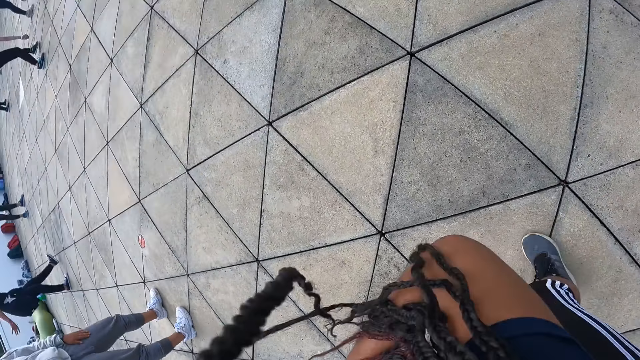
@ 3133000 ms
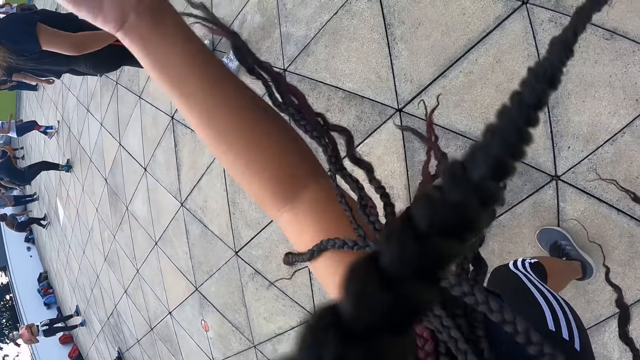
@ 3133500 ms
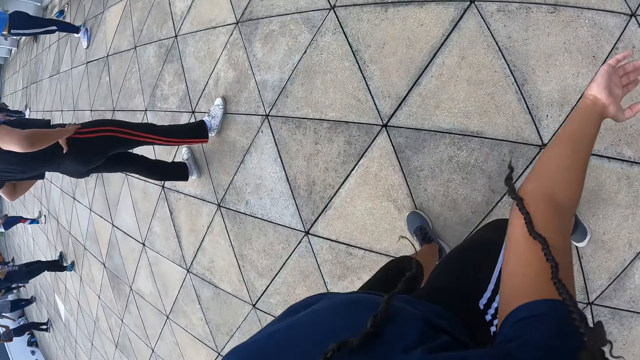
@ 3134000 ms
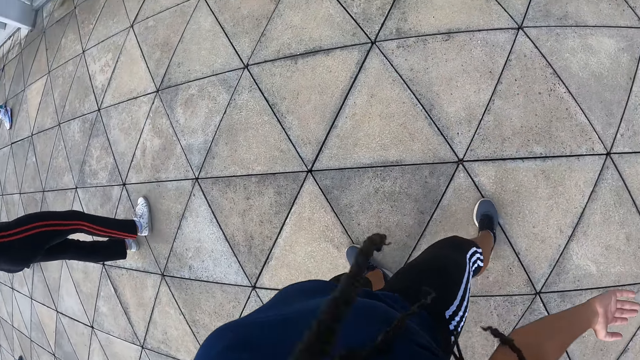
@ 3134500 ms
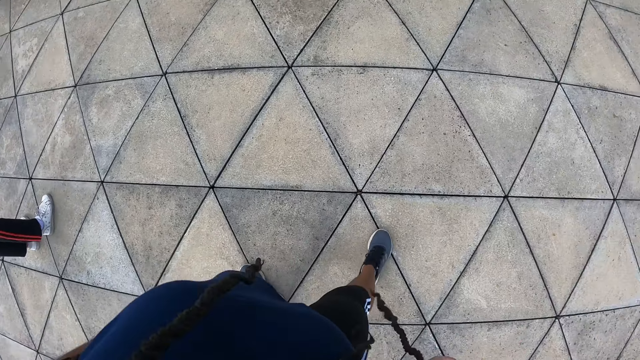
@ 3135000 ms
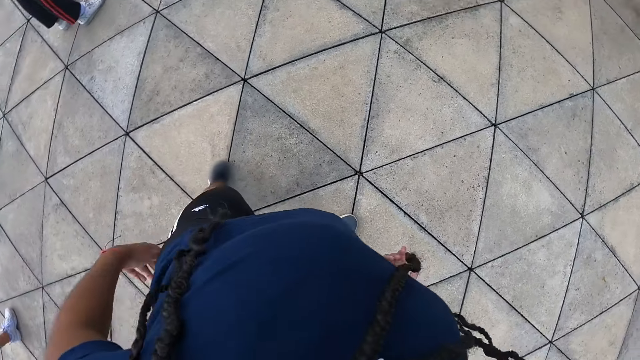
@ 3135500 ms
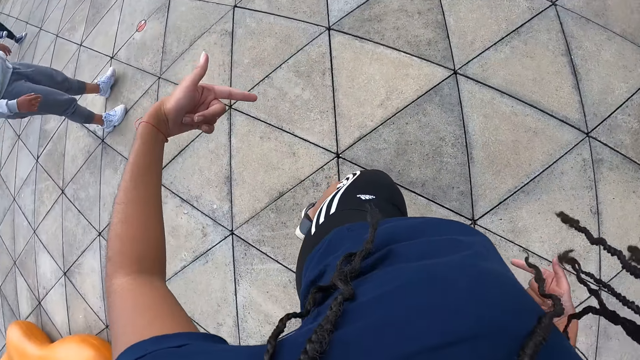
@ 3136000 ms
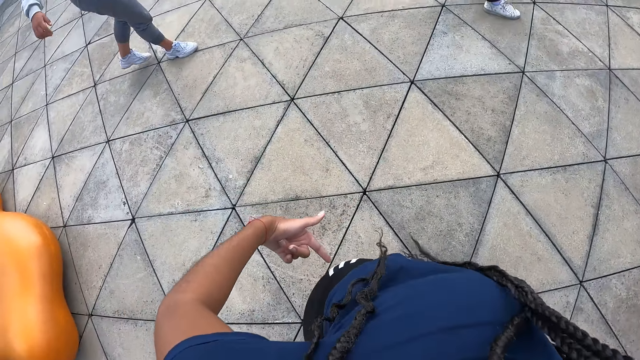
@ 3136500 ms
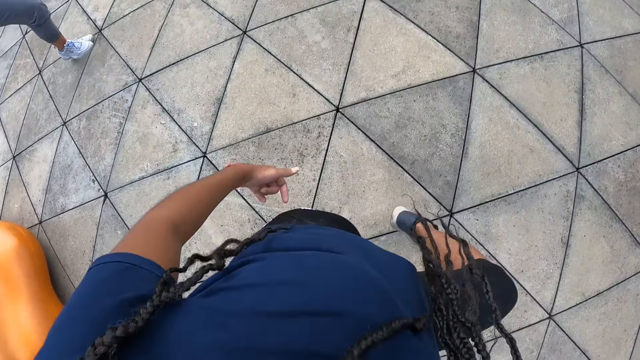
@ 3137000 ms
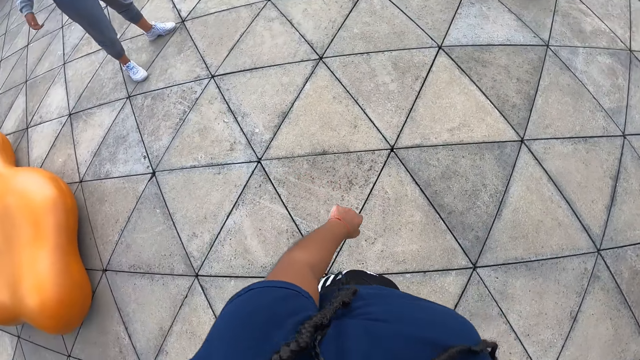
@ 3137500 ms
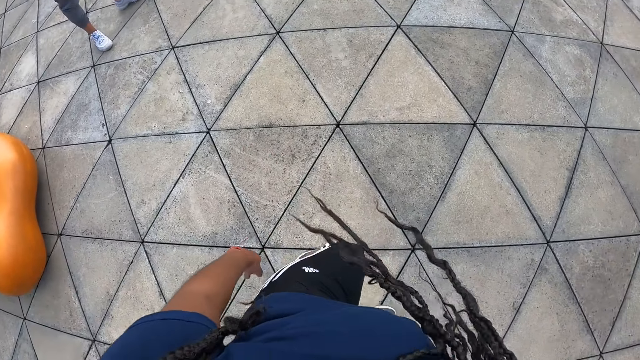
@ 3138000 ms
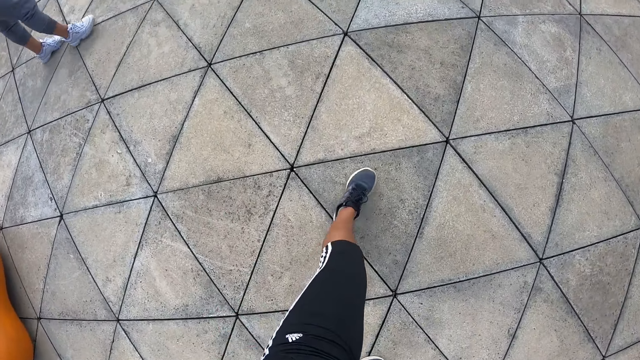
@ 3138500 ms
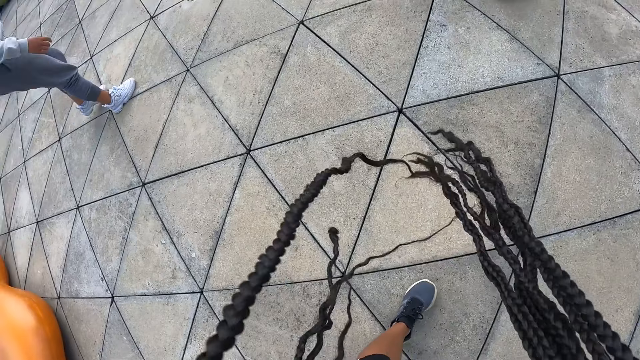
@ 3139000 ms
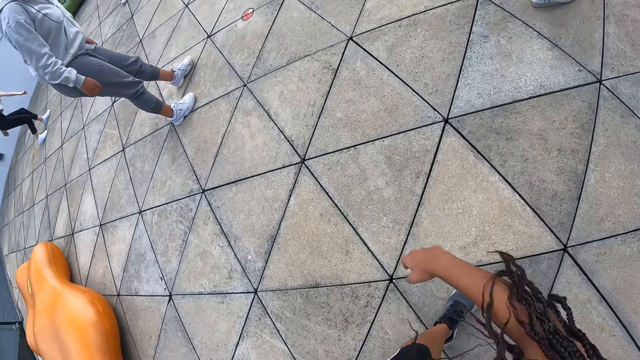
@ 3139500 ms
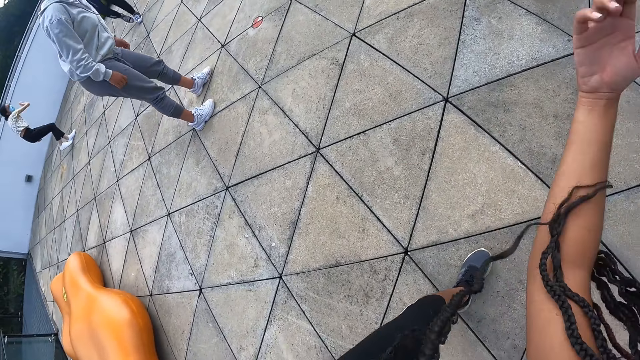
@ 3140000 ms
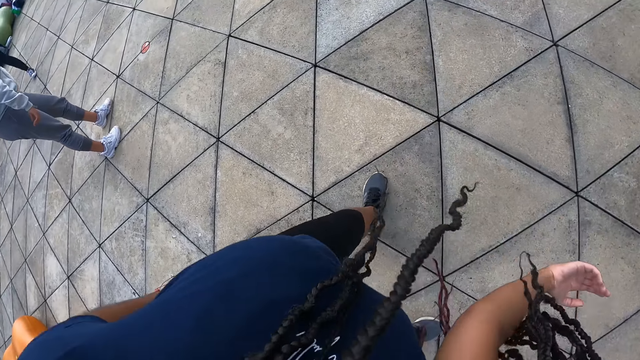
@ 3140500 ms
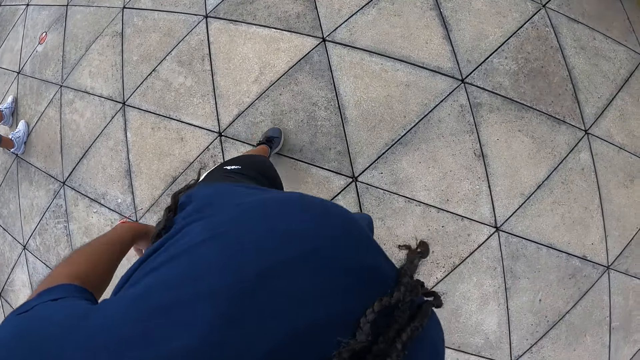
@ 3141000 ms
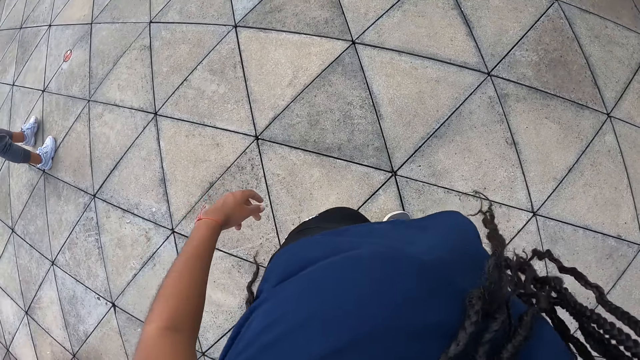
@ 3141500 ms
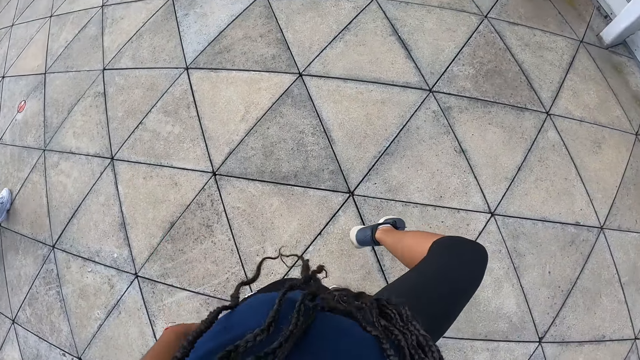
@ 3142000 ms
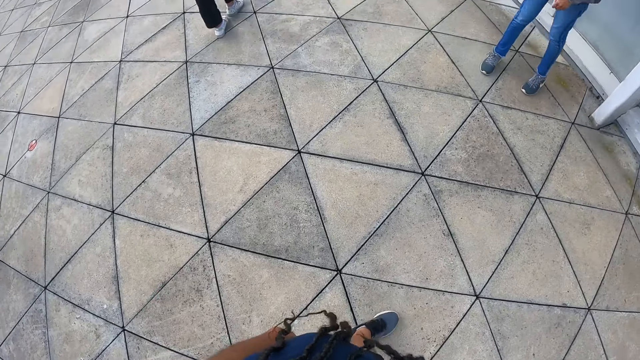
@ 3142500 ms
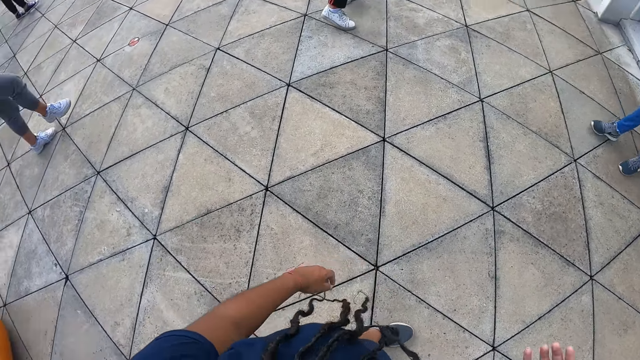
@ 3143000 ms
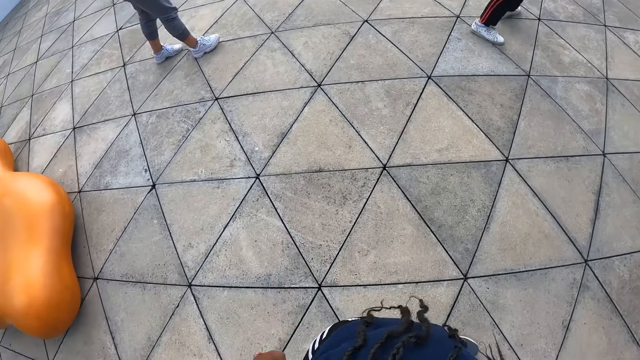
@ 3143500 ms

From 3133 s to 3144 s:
The camera wearer throws the hair. A woman bends.

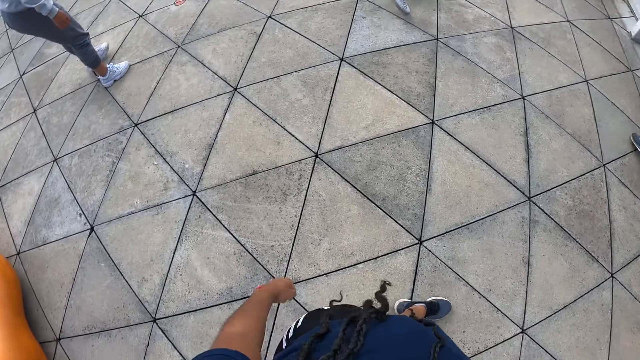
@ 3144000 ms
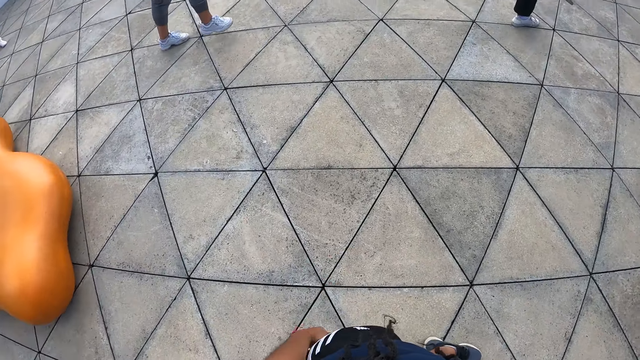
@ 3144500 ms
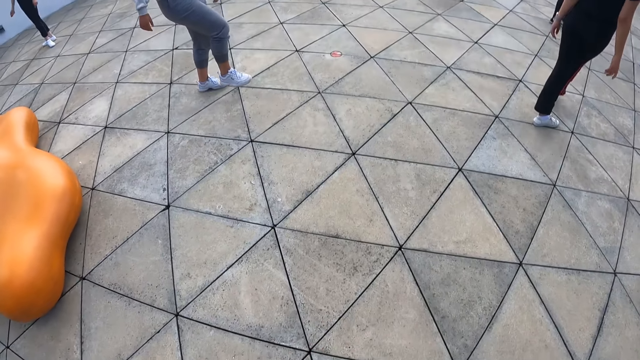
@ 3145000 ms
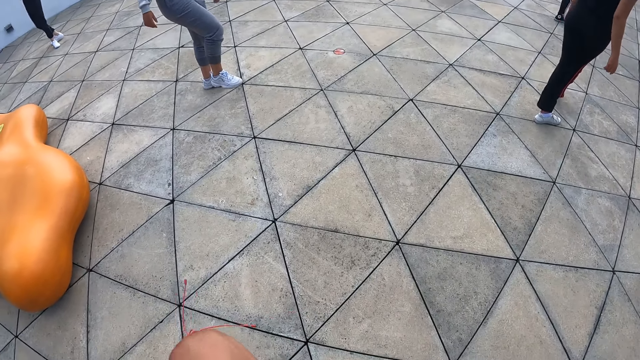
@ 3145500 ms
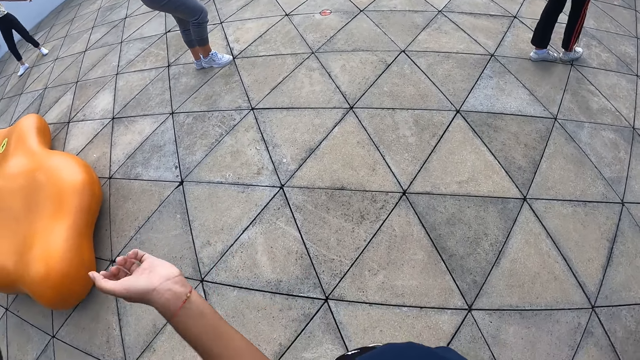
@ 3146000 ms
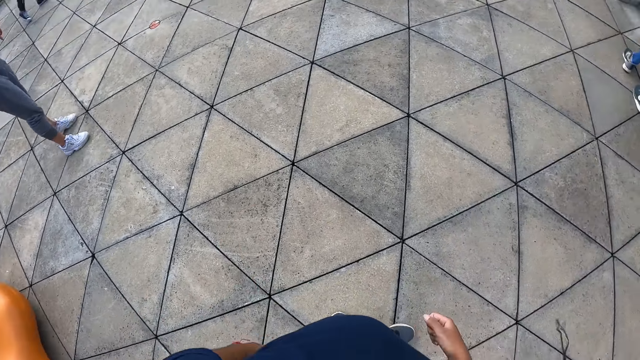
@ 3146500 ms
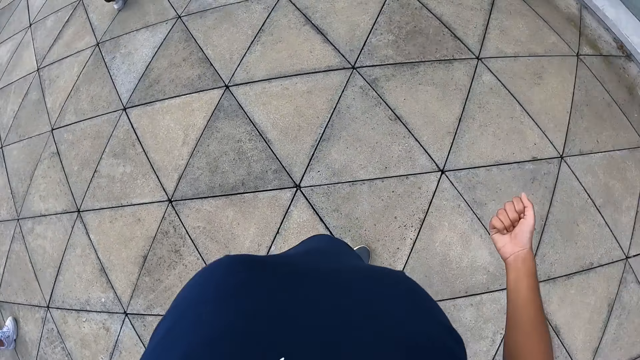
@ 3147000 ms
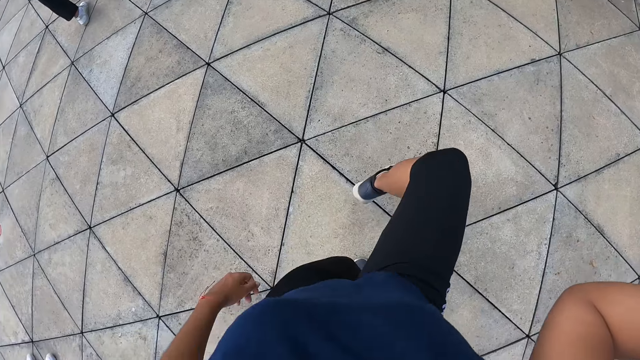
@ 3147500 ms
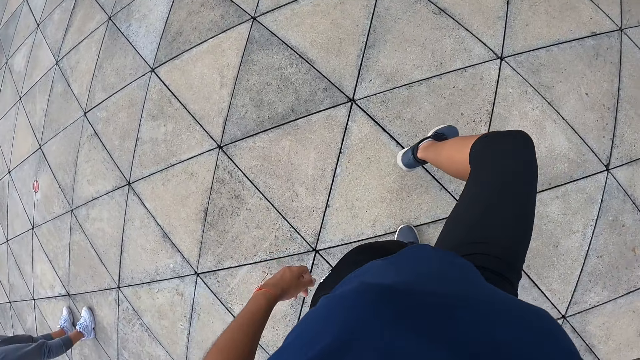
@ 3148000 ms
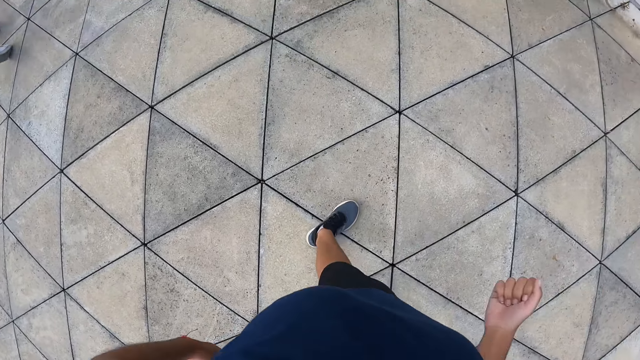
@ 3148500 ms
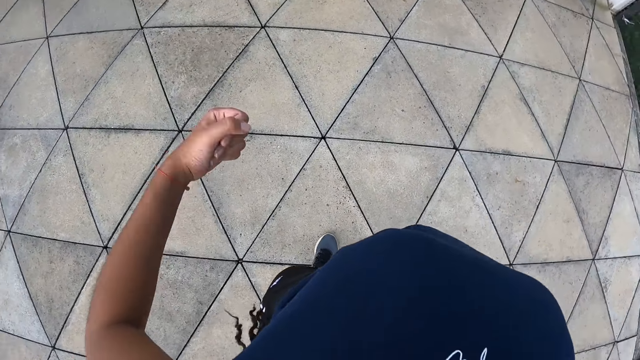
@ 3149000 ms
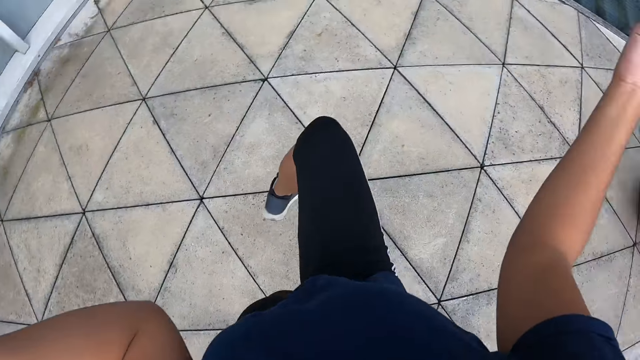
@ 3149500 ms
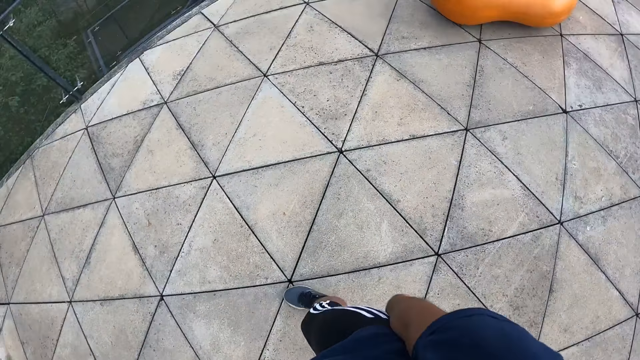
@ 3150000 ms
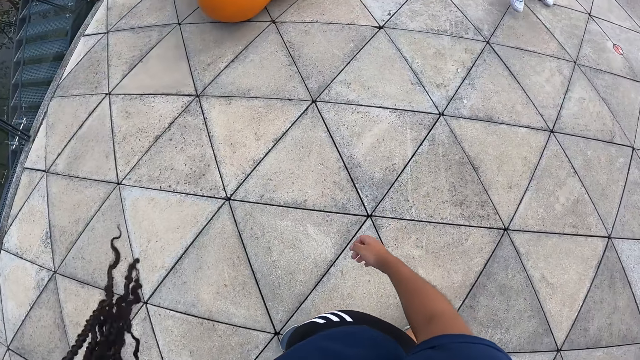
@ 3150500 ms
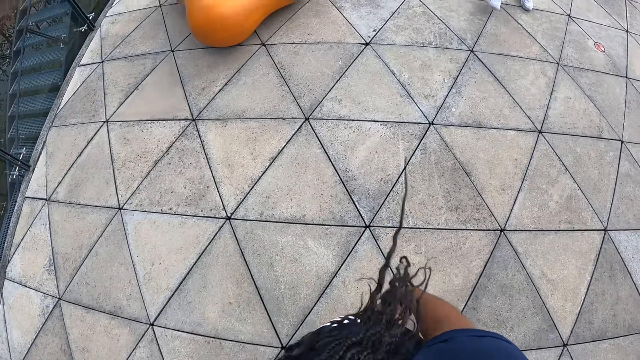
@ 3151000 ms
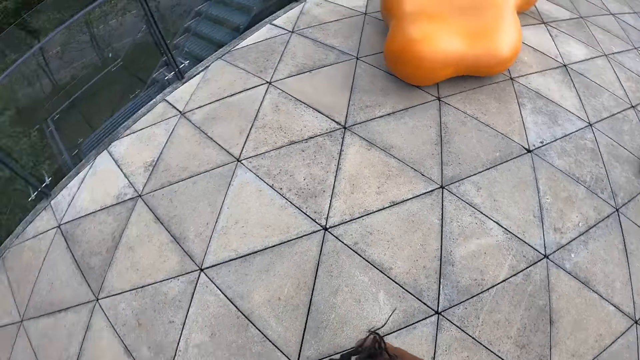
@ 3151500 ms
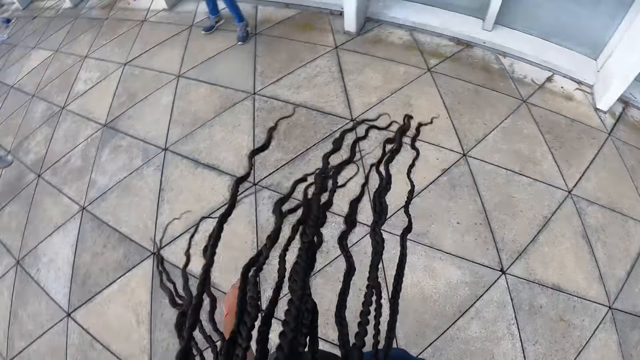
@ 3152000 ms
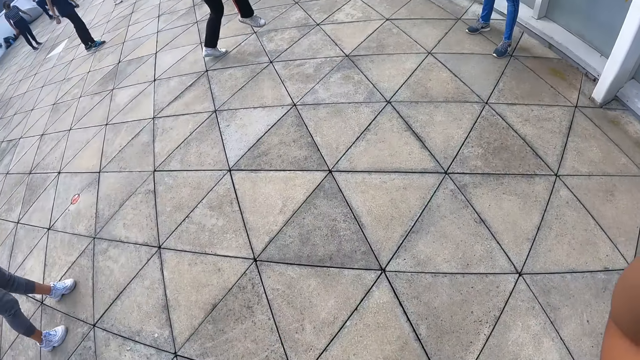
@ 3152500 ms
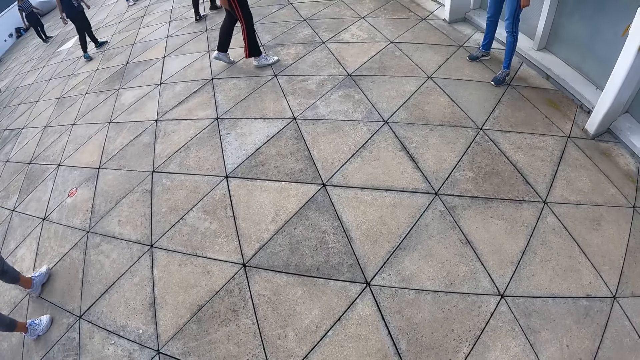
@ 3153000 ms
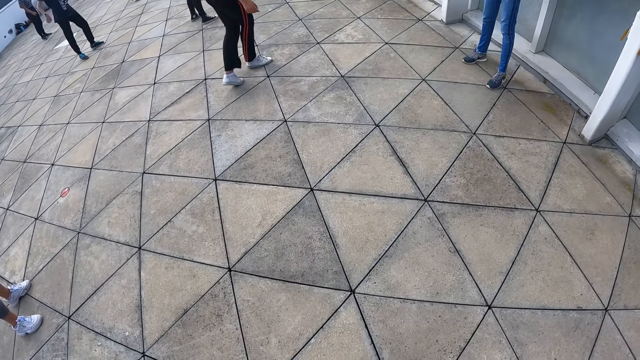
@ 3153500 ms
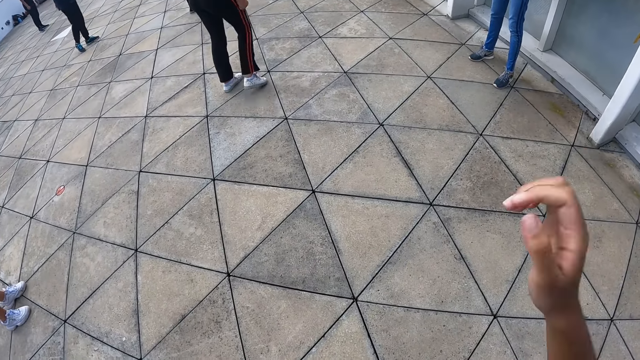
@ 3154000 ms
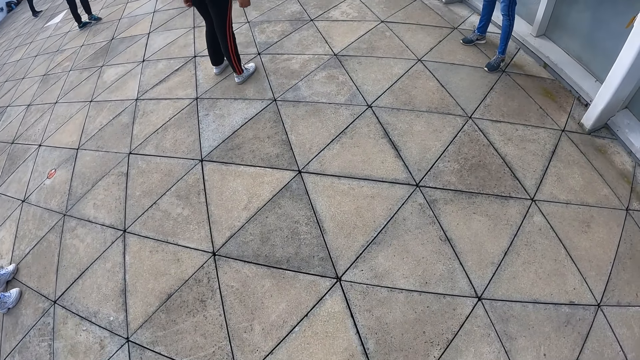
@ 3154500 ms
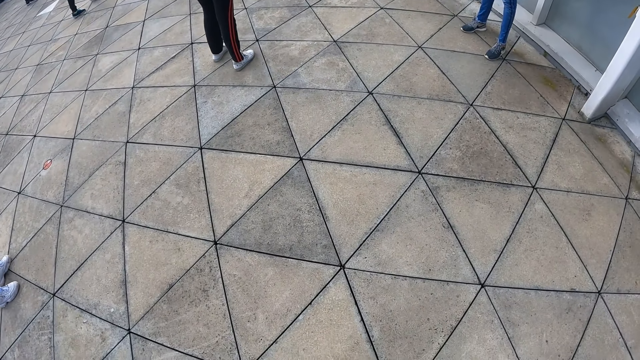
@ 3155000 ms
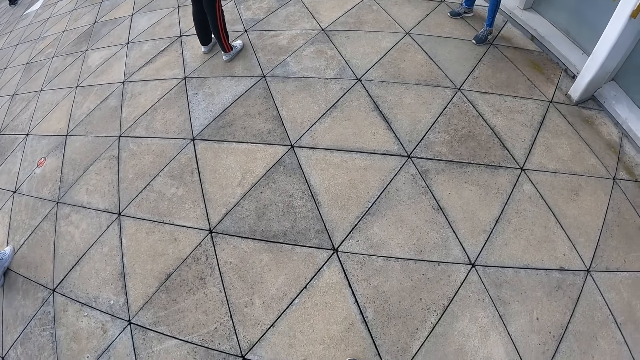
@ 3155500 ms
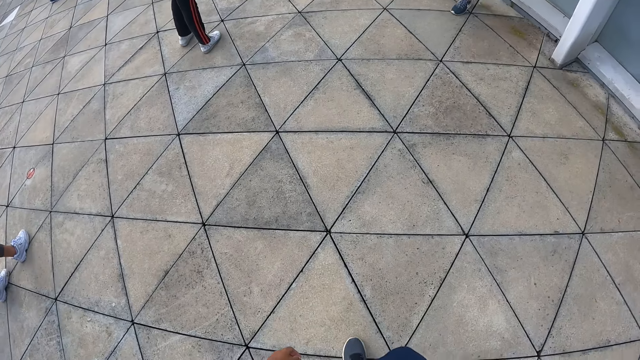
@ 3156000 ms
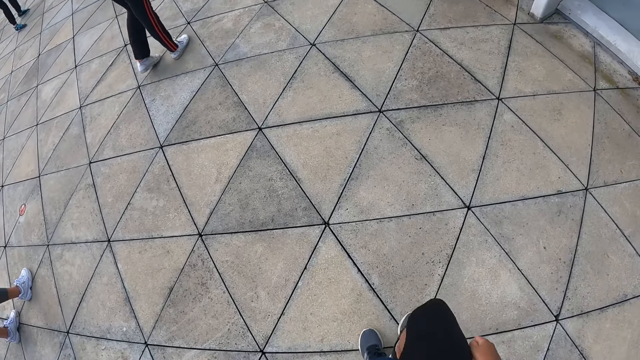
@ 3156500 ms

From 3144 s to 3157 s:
The camera wearer flips her hair to the back with her hands. She stretches. A woman stands.
